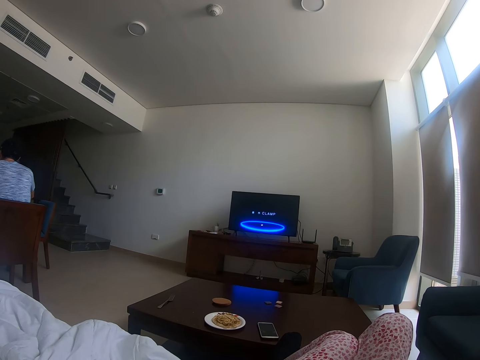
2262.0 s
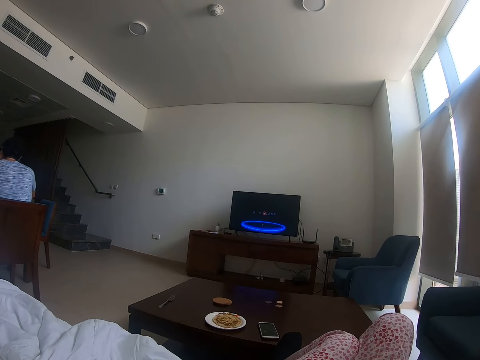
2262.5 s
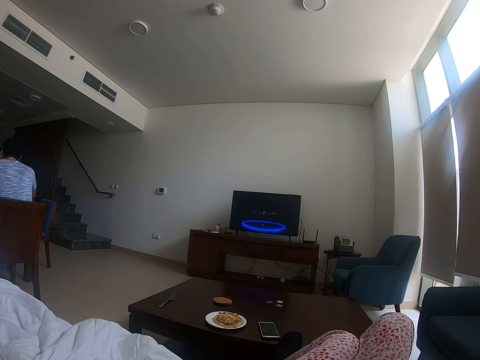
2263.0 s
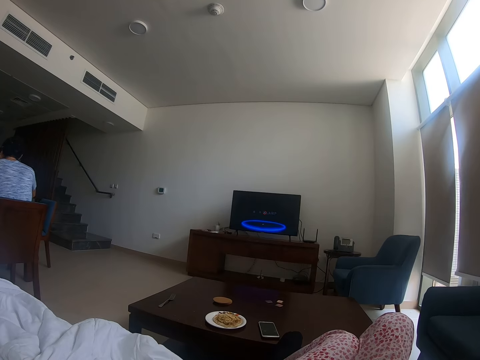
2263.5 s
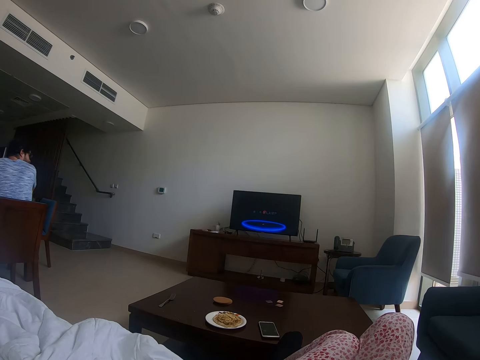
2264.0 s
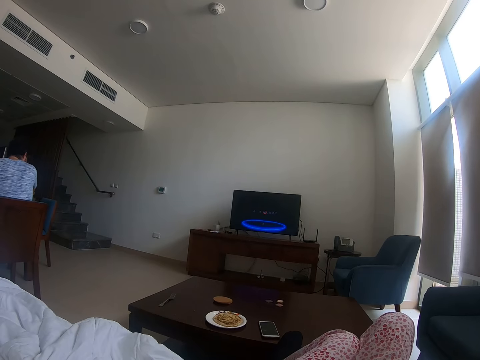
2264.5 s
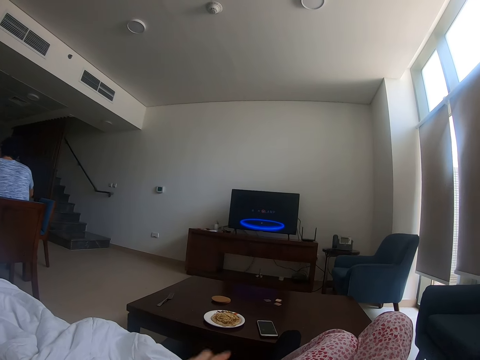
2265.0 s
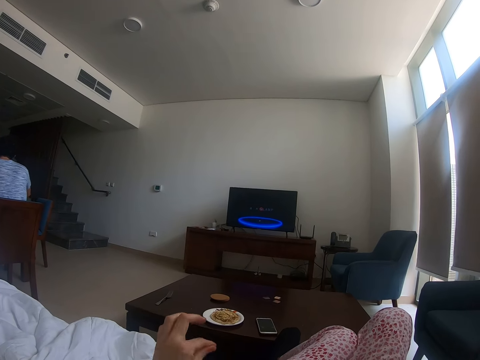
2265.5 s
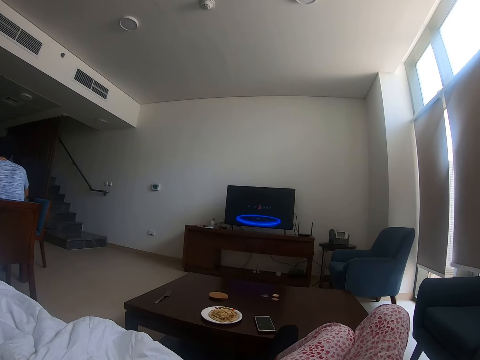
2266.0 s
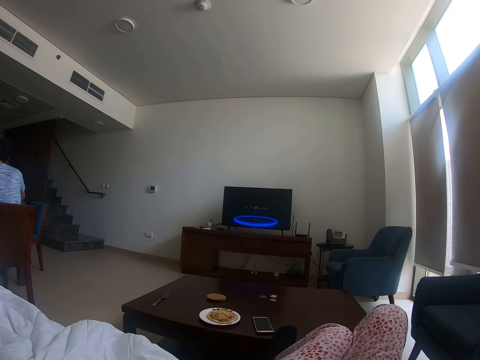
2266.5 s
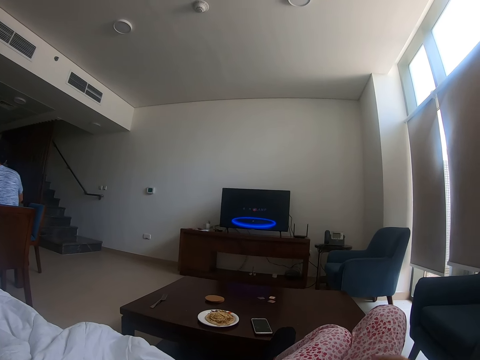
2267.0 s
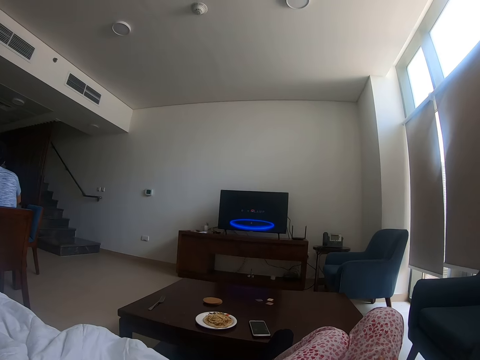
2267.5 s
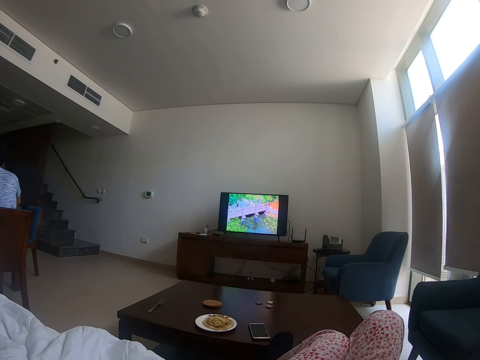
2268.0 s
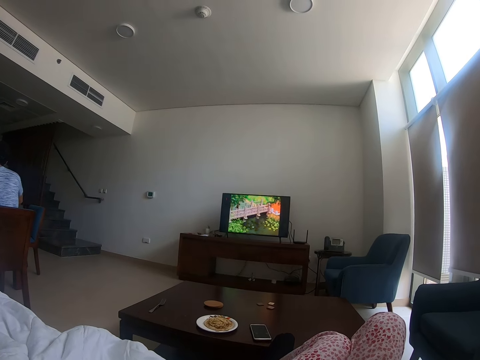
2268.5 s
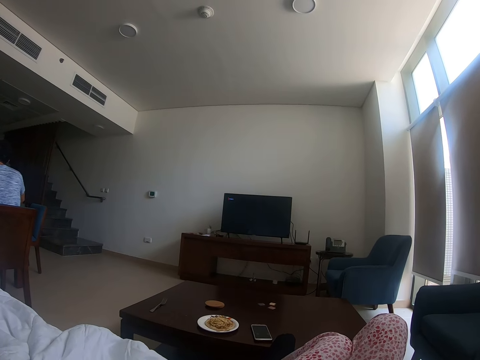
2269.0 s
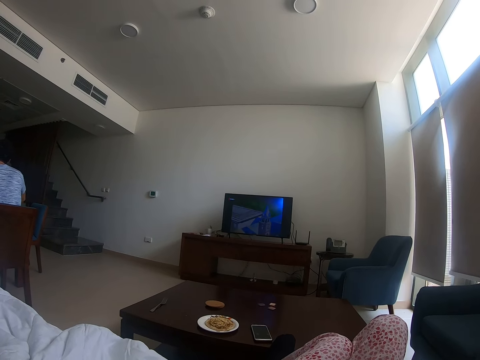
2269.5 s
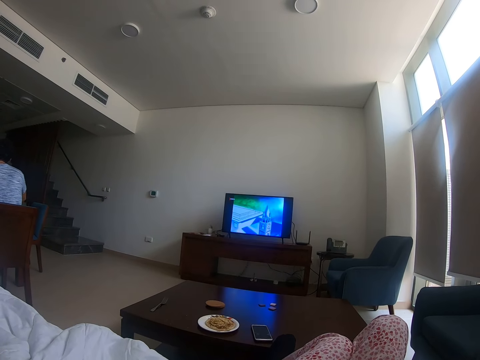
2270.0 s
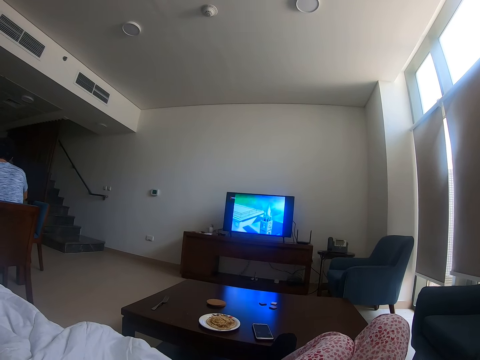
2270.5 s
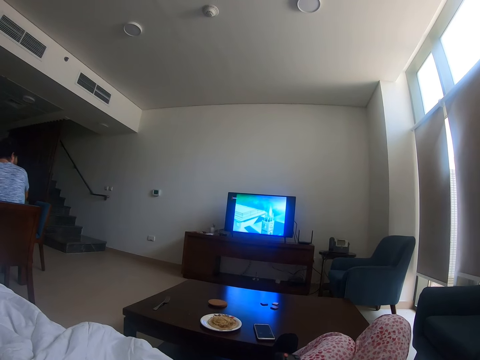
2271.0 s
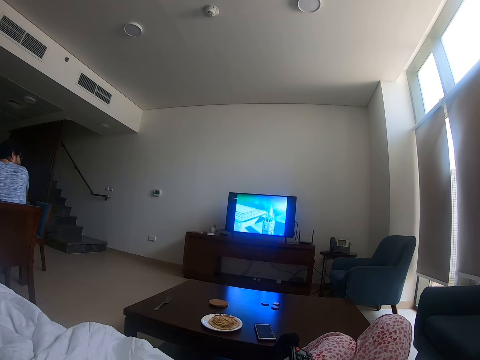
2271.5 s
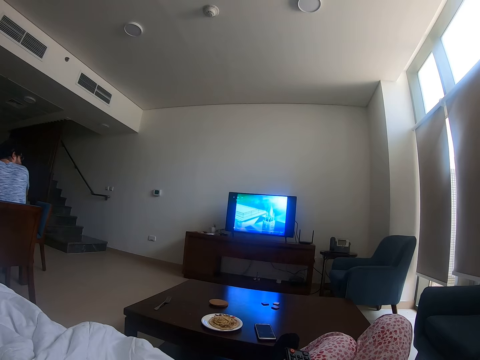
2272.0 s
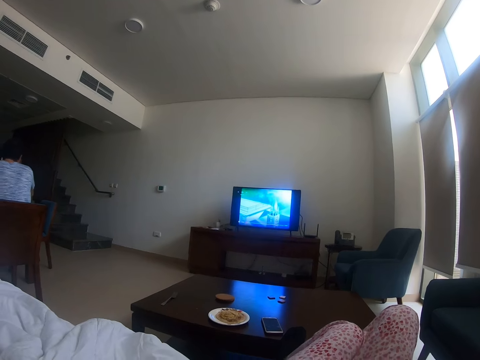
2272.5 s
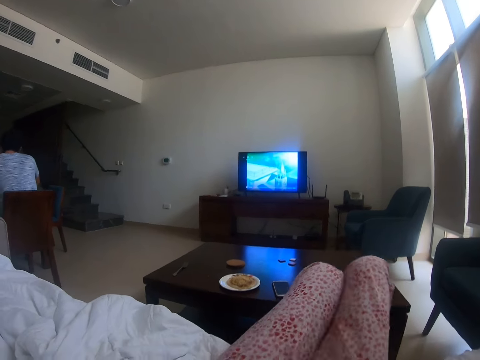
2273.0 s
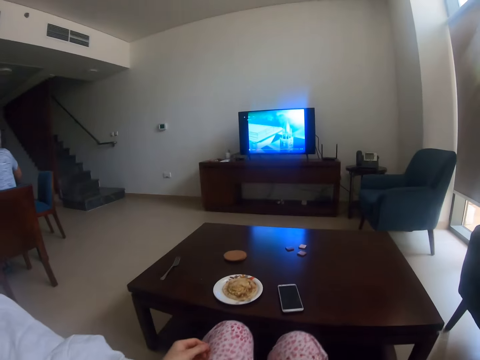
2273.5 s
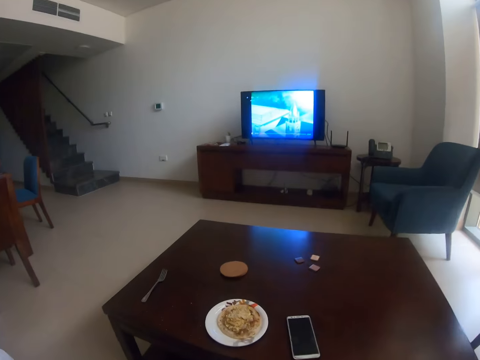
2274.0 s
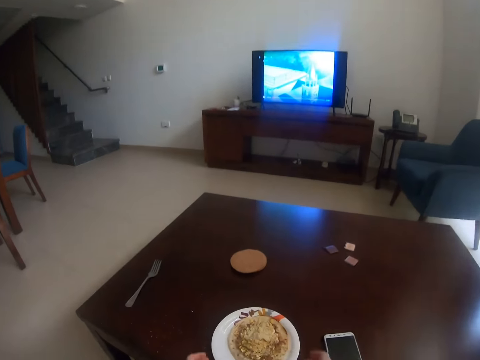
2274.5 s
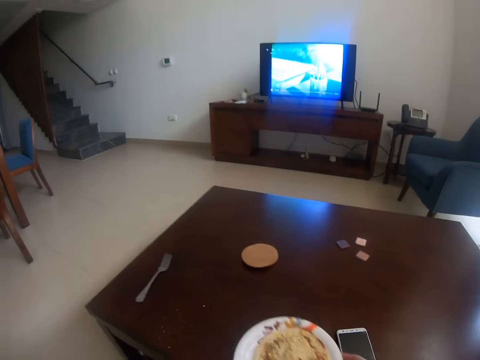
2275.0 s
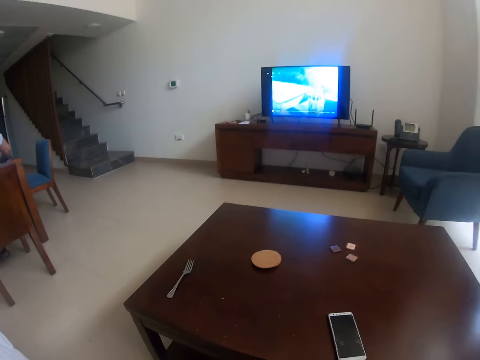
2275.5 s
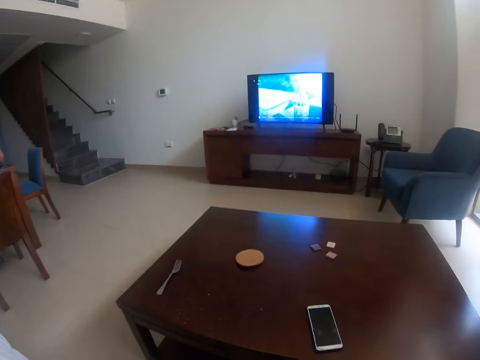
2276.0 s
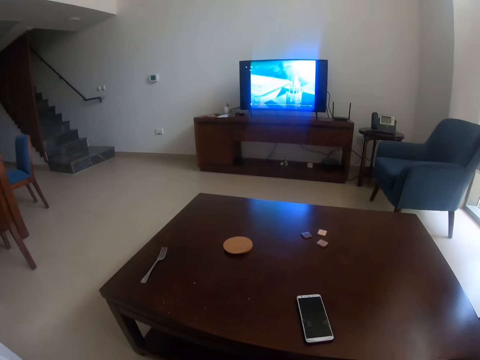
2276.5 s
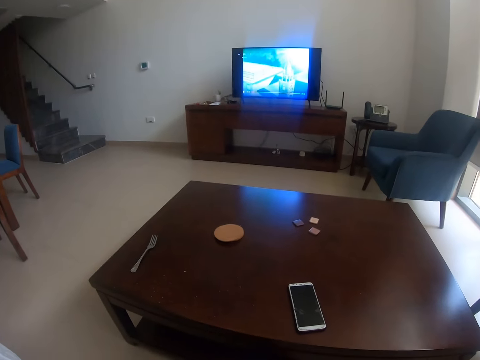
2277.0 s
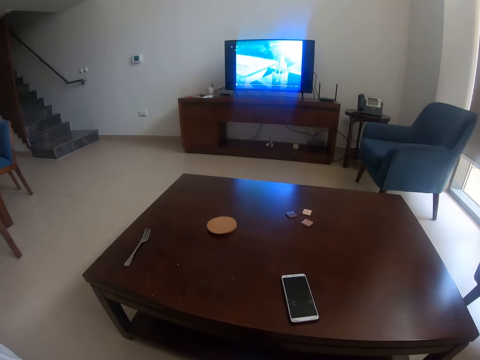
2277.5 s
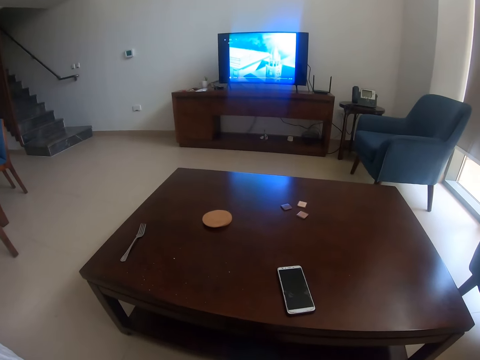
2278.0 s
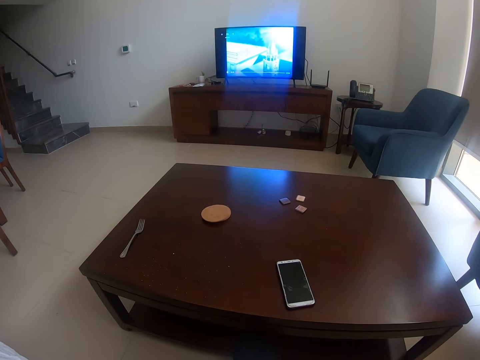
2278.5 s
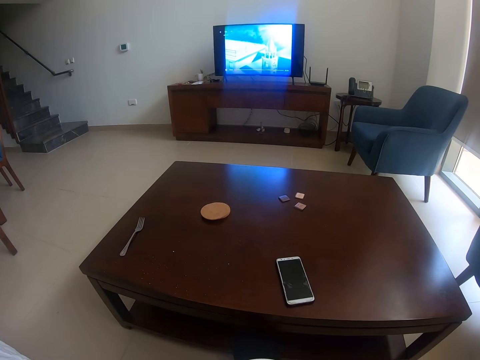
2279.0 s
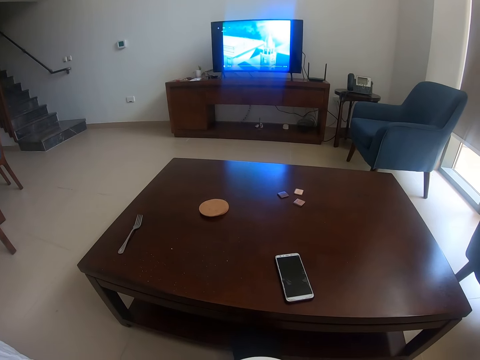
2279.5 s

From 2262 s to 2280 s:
The camera wearer moves her hand. She puts her leg on the floor. She picks up the food from the table. She watches television.

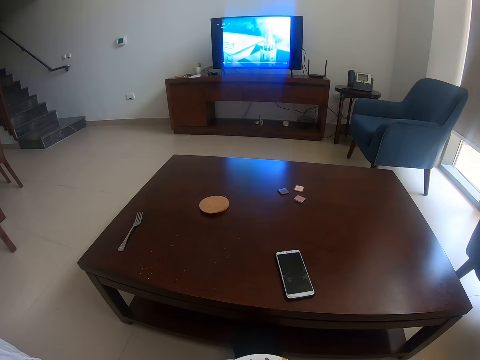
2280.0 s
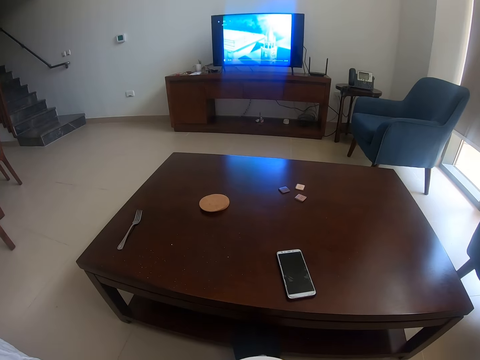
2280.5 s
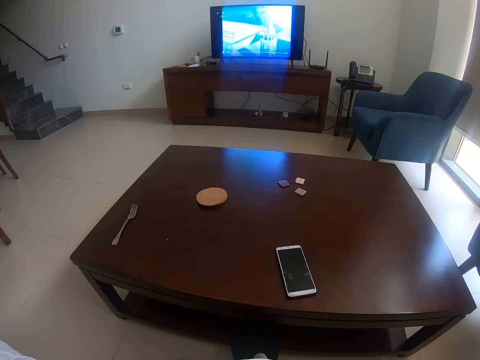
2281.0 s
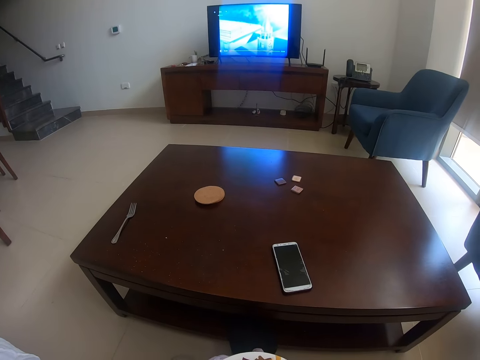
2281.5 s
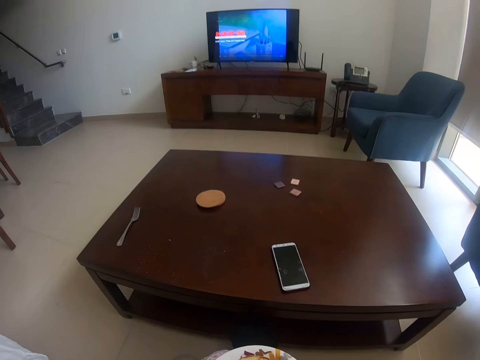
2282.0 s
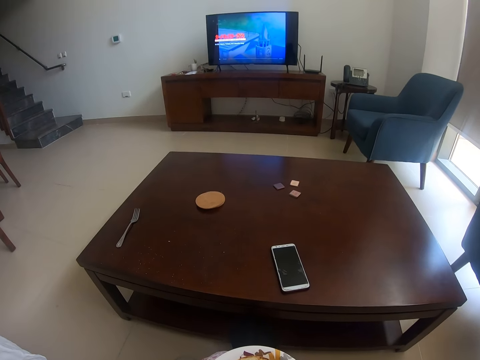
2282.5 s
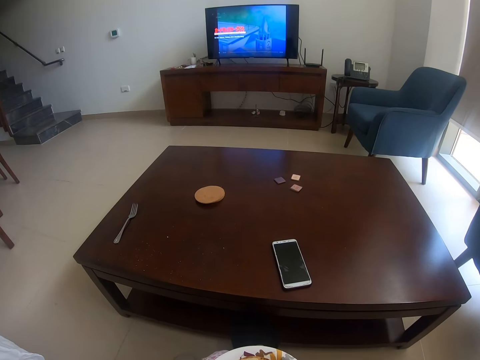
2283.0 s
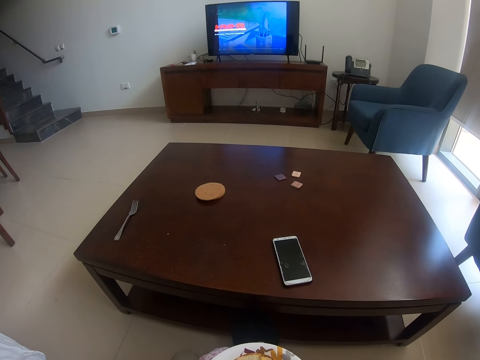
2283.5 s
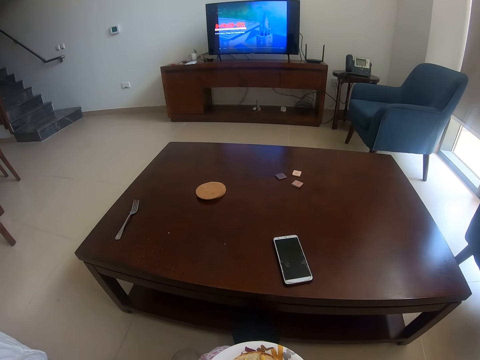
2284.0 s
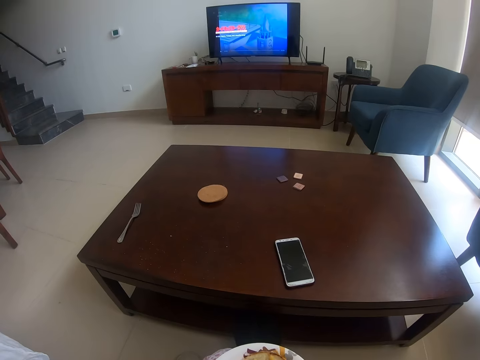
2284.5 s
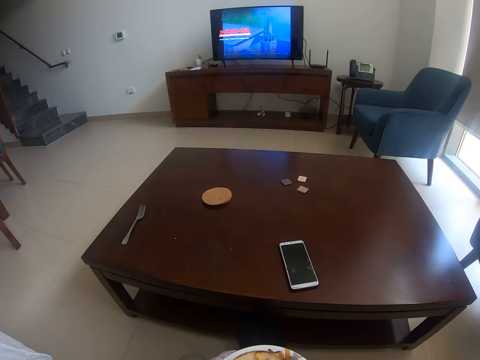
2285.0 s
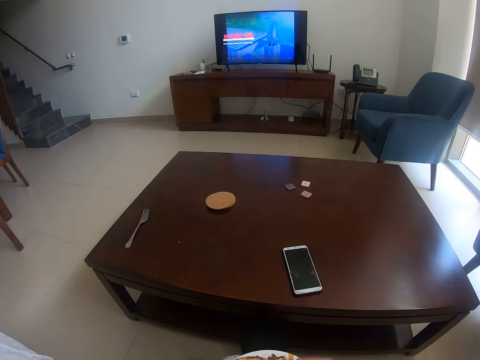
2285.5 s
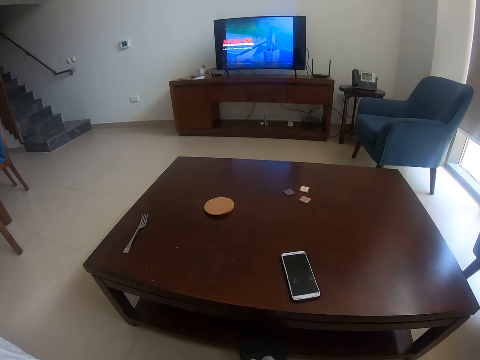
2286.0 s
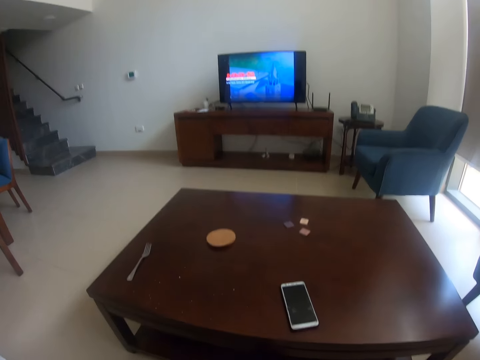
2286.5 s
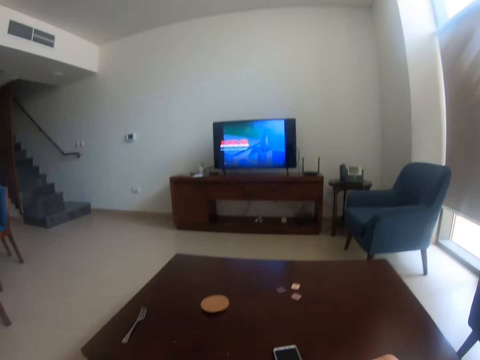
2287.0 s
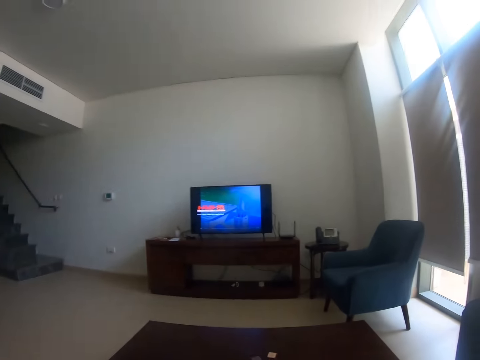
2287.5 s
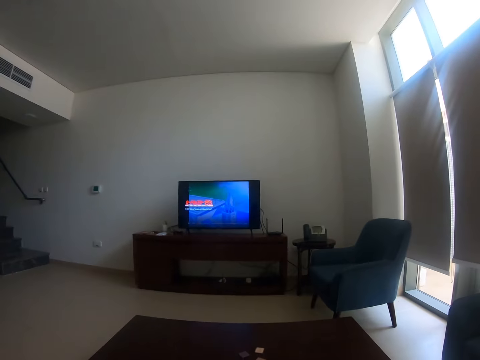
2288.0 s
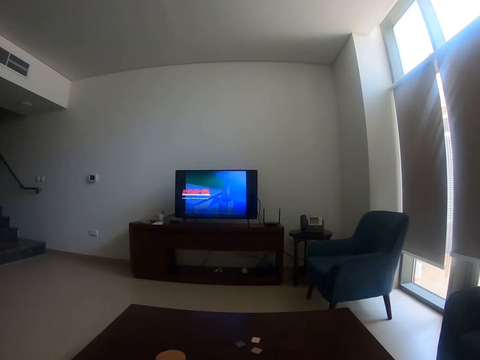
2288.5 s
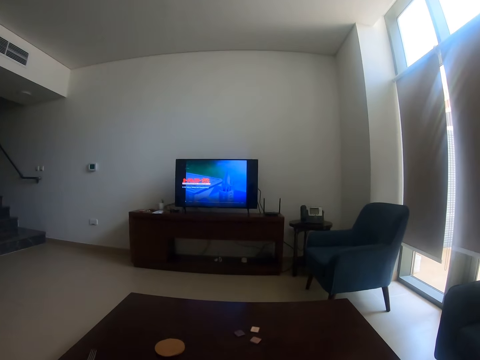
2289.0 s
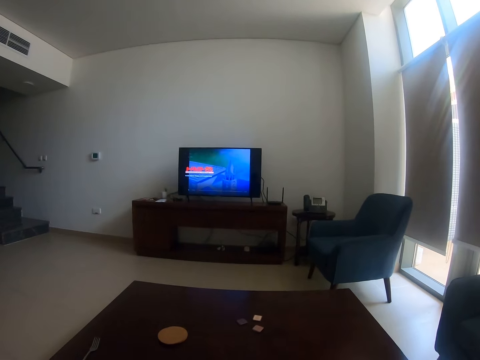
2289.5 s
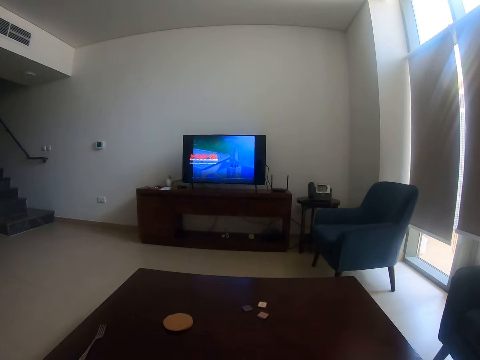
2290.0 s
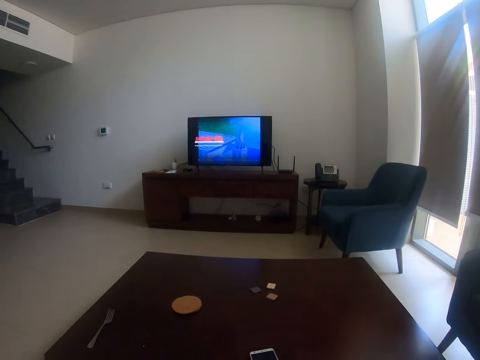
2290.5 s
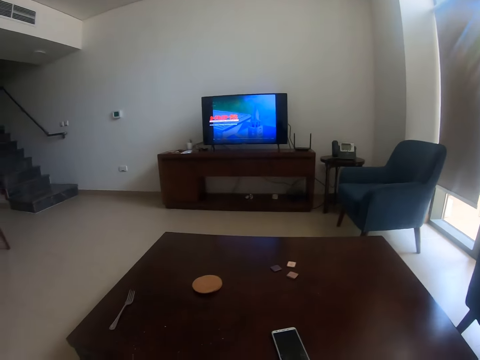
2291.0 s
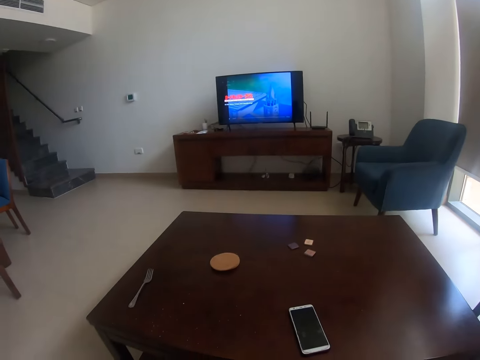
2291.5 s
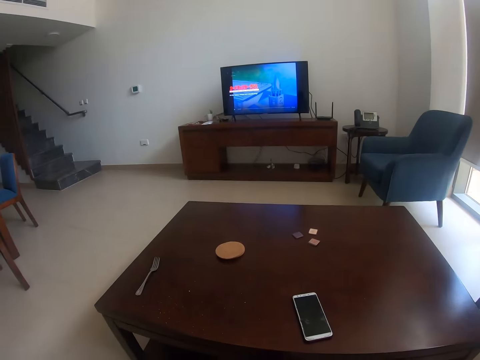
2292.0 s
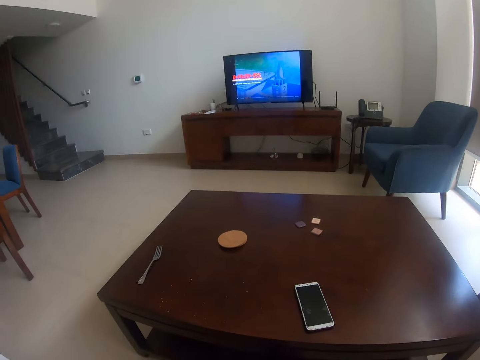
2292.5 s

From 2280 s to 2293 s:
The camera wearer holds the food. They watch television.
